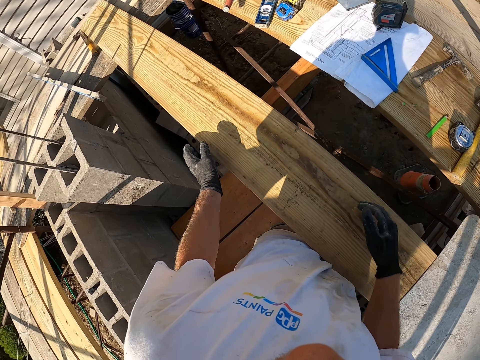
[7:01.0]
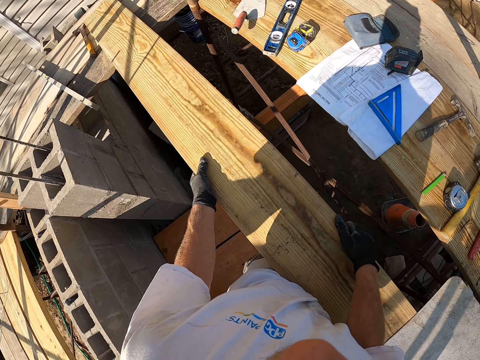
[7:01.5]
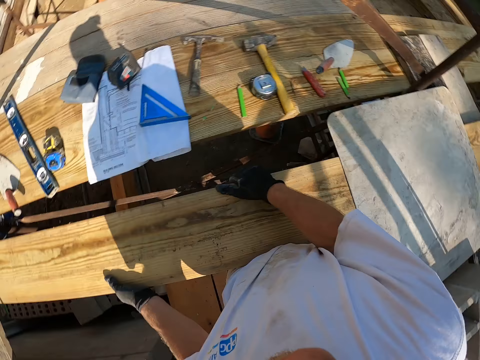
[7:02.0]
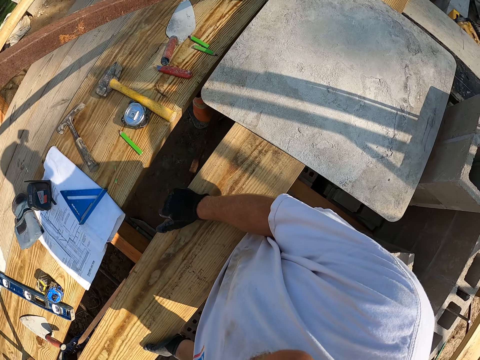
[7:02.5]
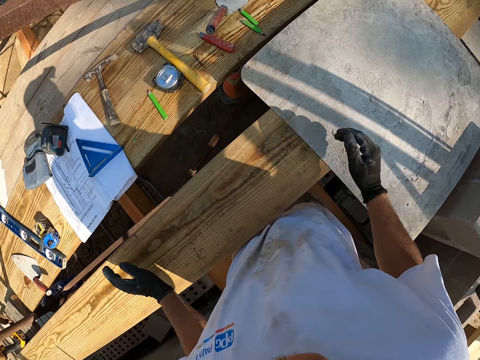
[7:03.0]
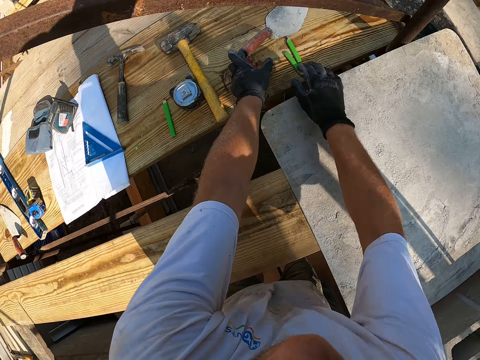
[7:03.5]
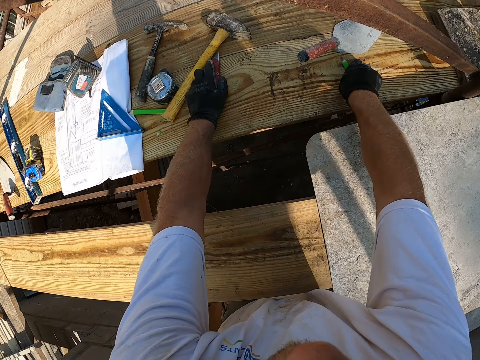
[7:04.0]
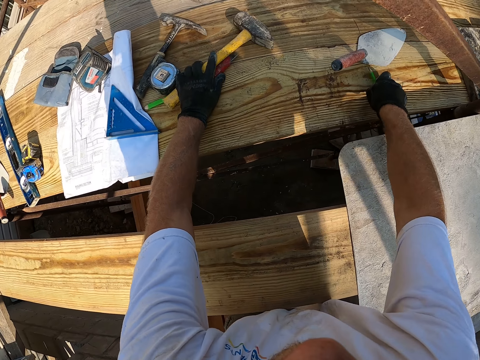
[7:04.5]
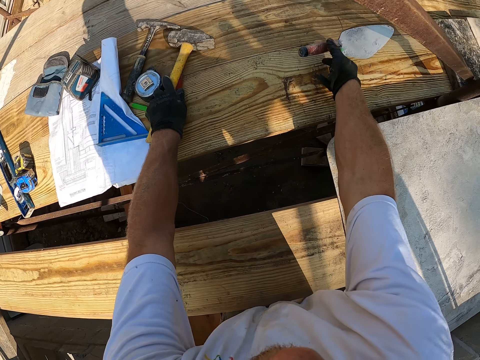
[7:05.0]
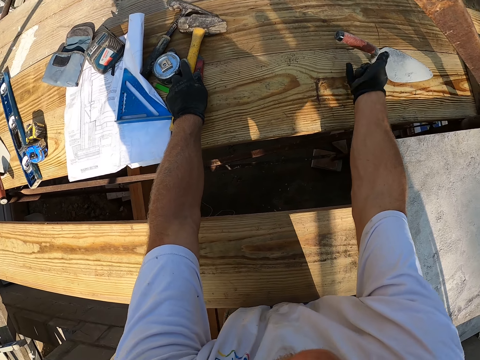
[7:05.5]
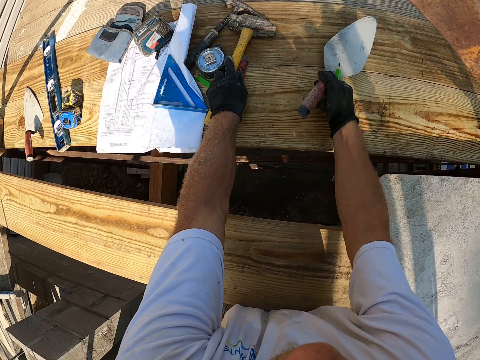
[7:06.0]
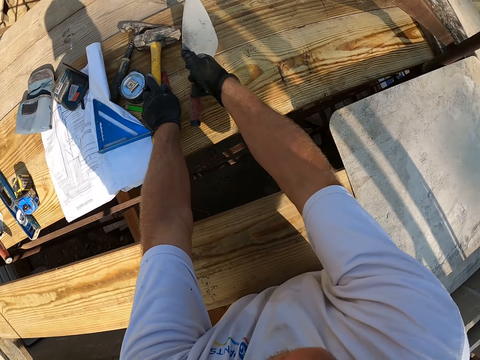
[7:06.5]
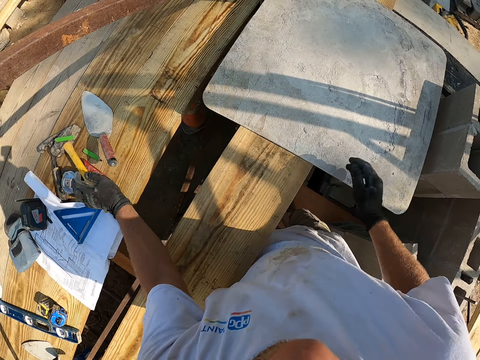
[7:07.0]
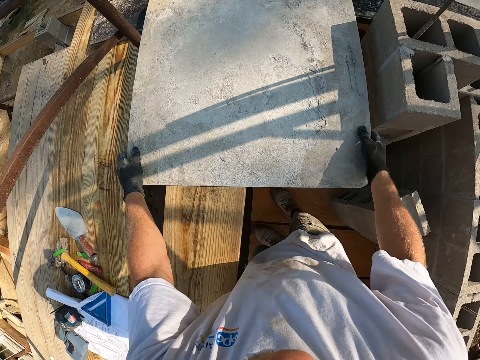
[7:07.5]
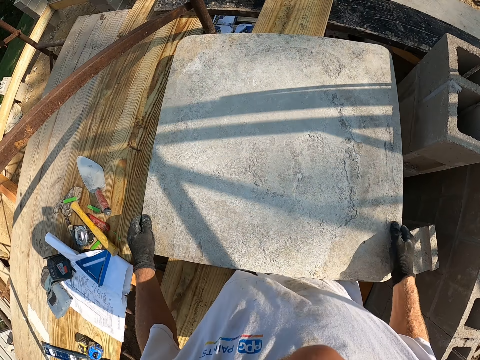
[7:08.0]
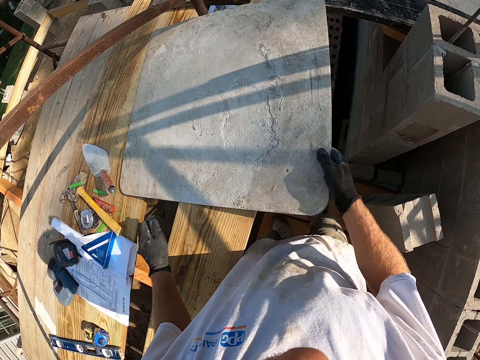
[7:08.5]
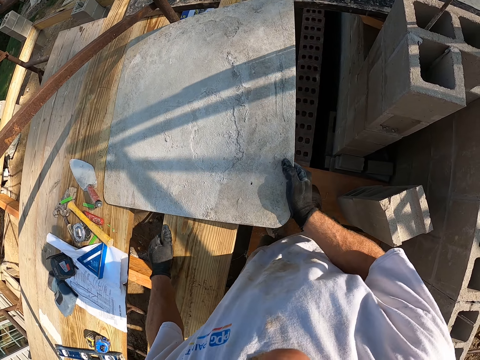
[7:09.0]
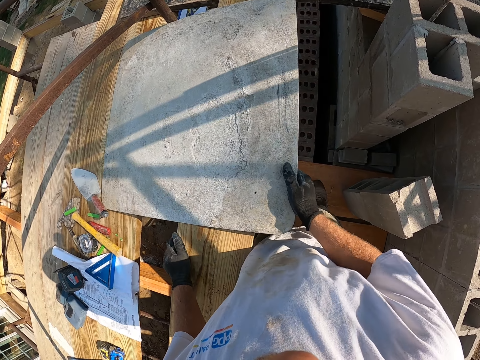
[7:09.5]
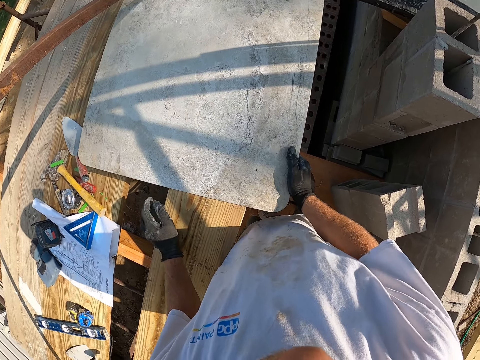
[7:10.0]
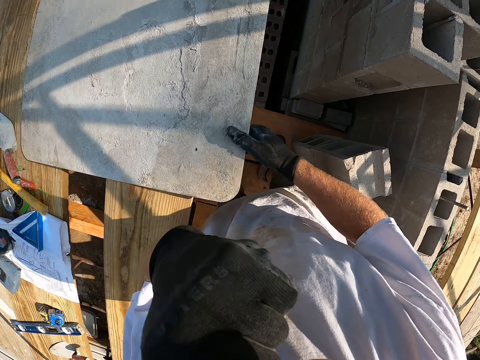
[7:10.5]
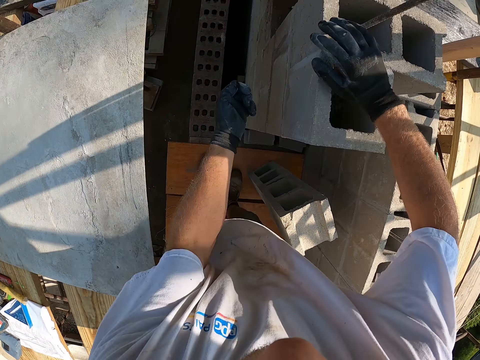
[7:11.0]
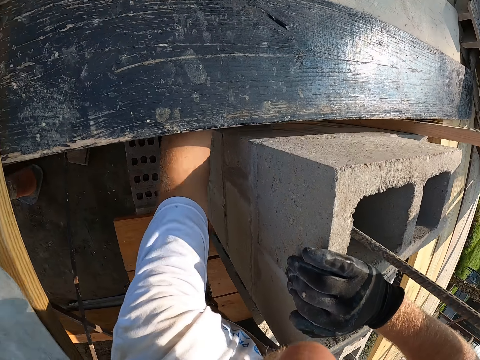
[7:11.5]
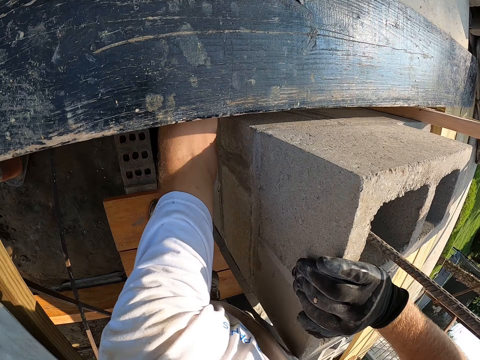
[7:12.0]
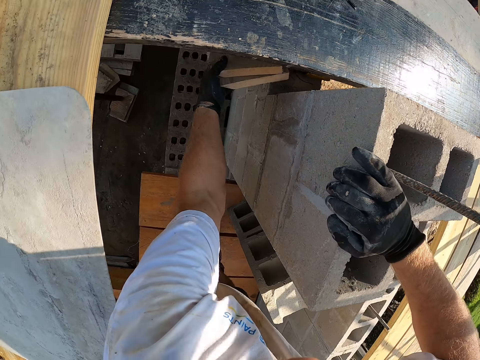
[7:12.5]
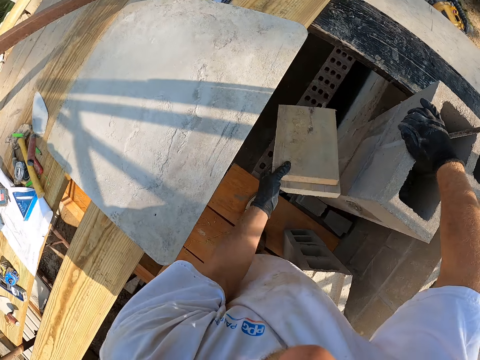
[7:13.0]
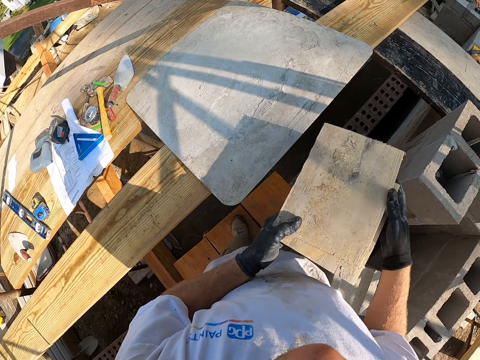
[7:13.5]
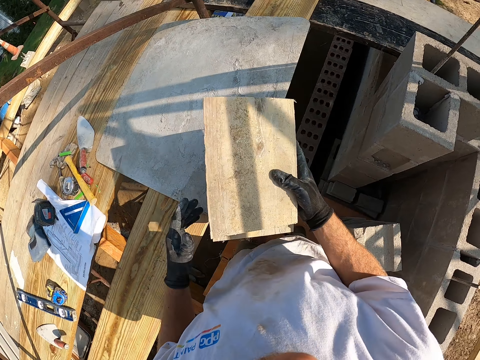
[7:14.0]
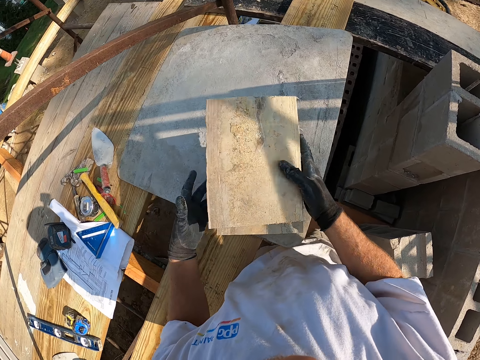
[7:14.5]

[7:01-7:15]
The camera wearer pushes the lumber. They adjust a pocket knife on the wood. They push the hammer aside. They pick up a pencil on the wood. They adjust a trowel sideways. They push the trowel and the pencil aside. They drop the pencil on the wood. They adjust the bicycle sign on the wood. They place the board on the lumber. They pick up the wood from the wall.

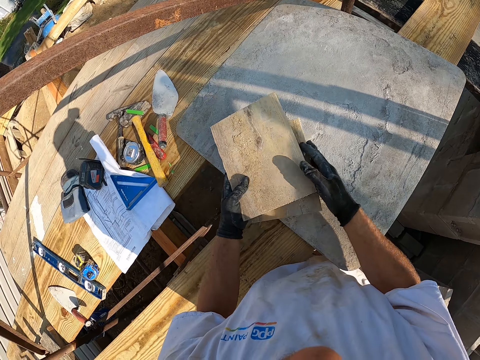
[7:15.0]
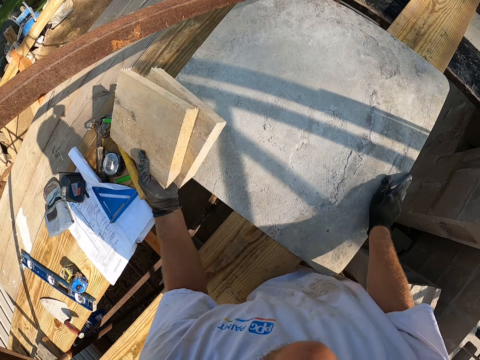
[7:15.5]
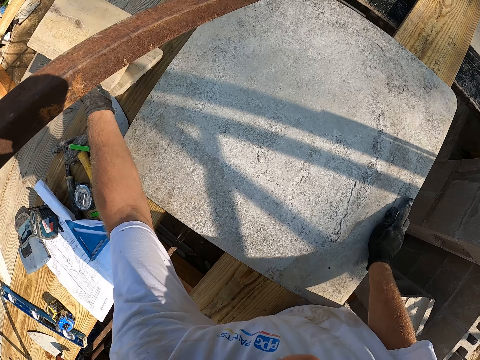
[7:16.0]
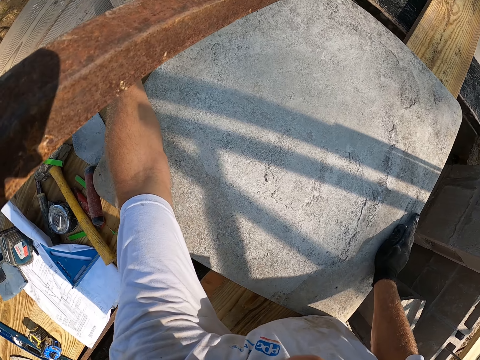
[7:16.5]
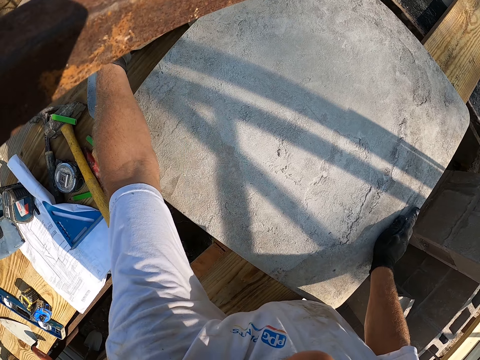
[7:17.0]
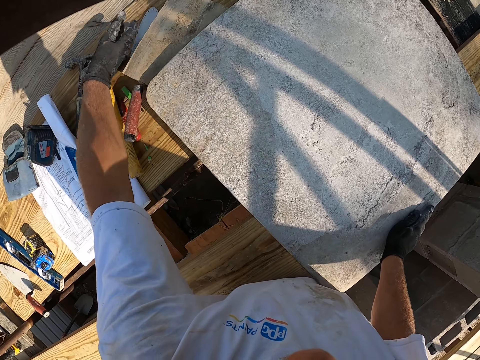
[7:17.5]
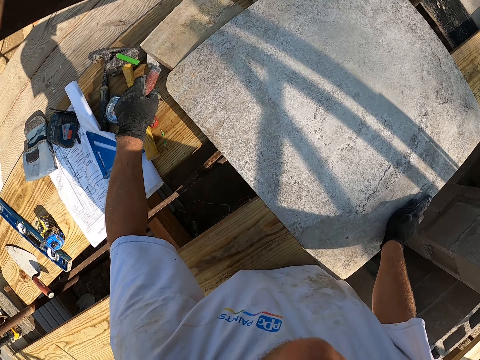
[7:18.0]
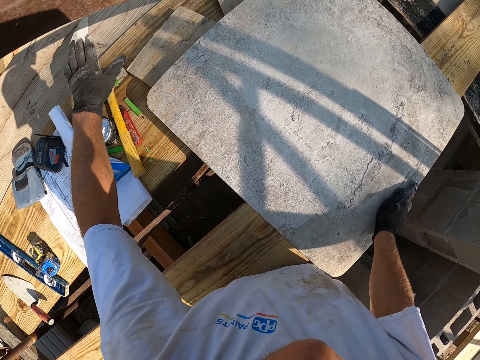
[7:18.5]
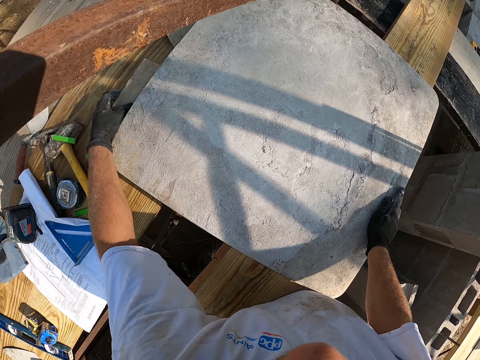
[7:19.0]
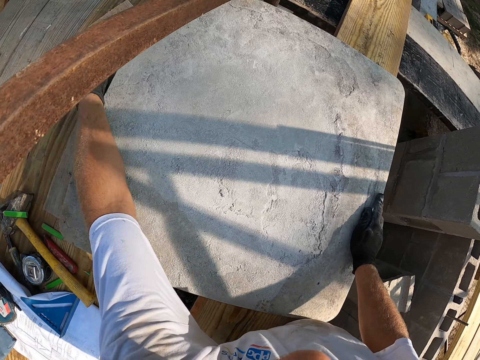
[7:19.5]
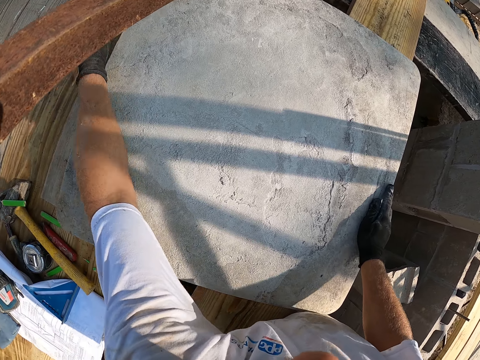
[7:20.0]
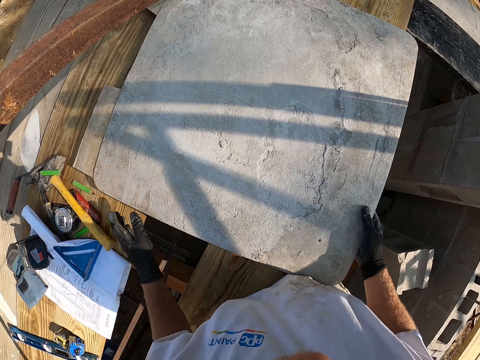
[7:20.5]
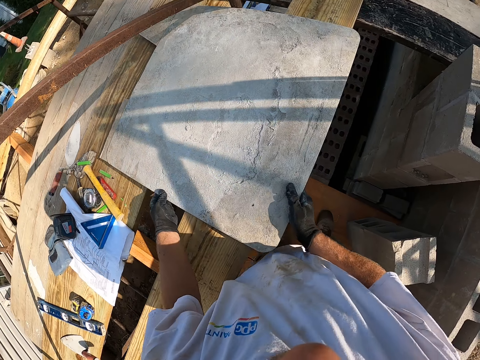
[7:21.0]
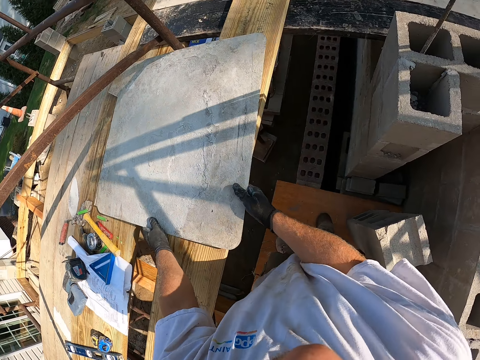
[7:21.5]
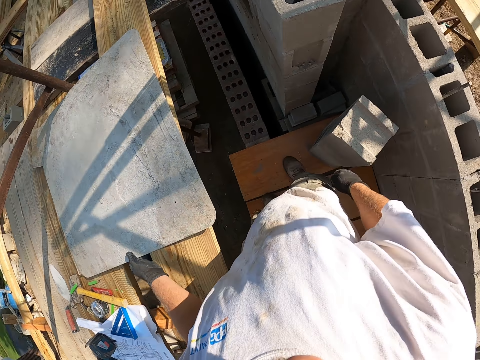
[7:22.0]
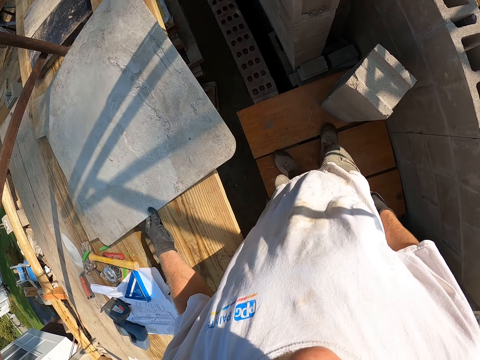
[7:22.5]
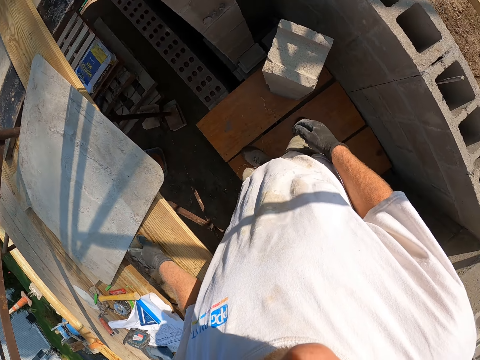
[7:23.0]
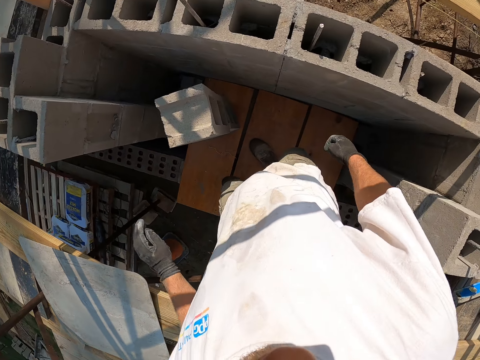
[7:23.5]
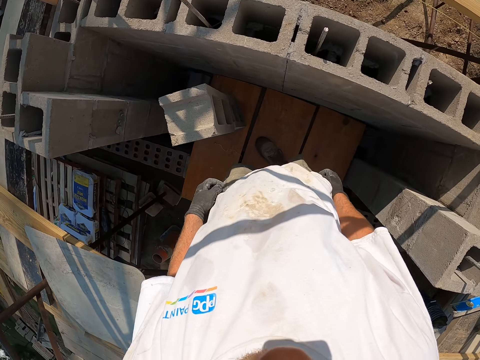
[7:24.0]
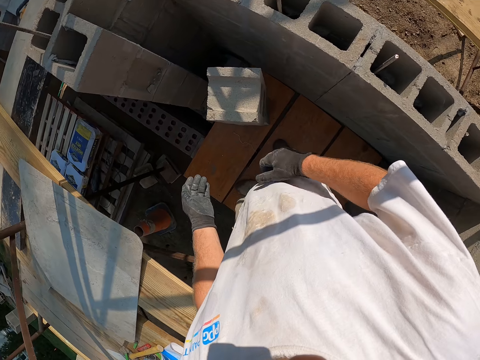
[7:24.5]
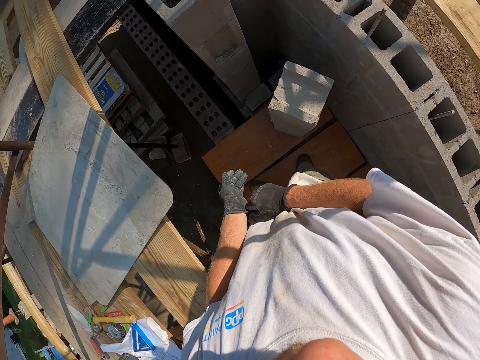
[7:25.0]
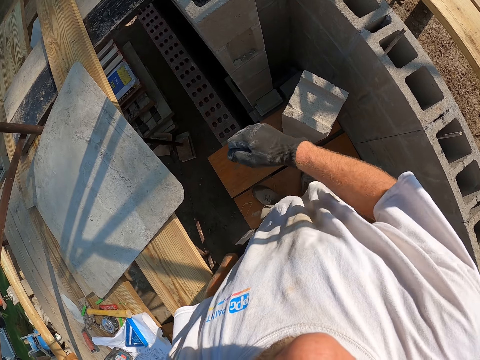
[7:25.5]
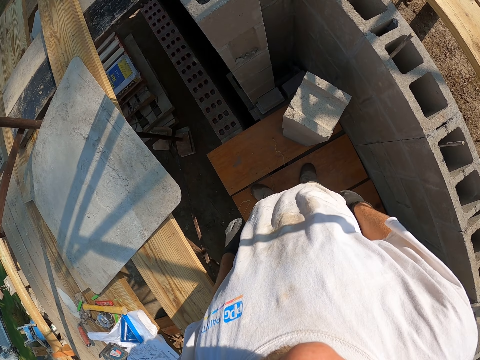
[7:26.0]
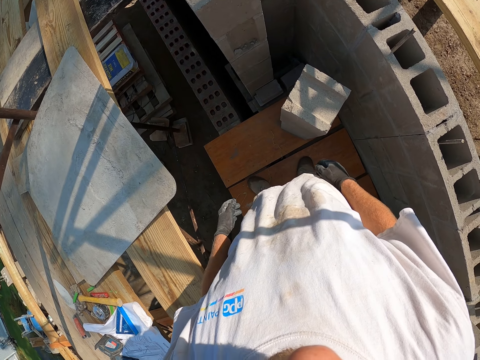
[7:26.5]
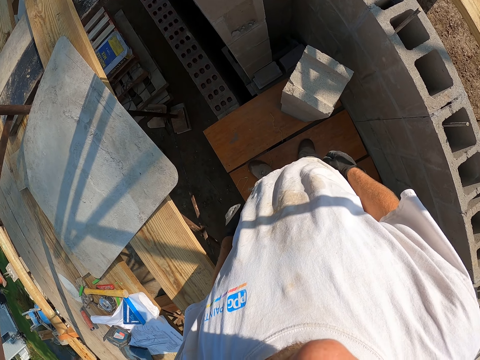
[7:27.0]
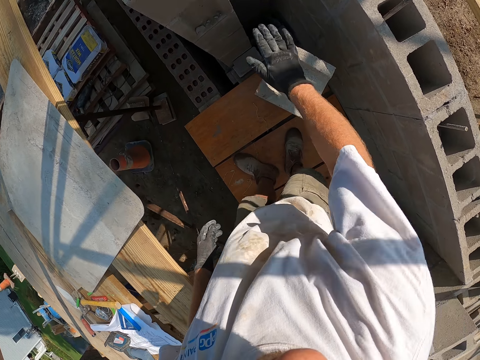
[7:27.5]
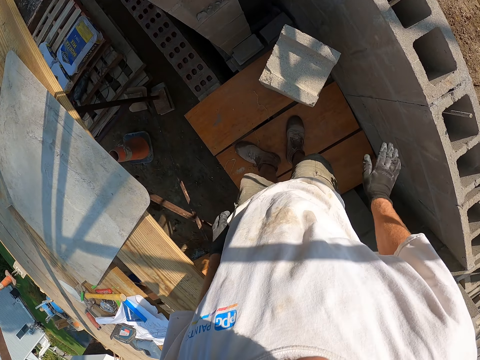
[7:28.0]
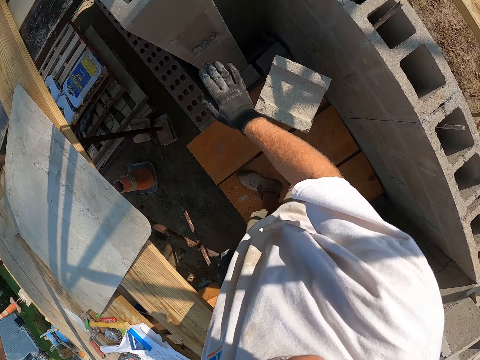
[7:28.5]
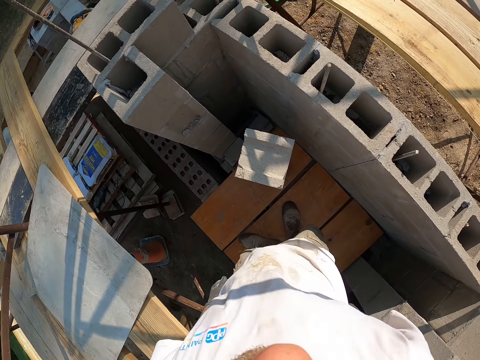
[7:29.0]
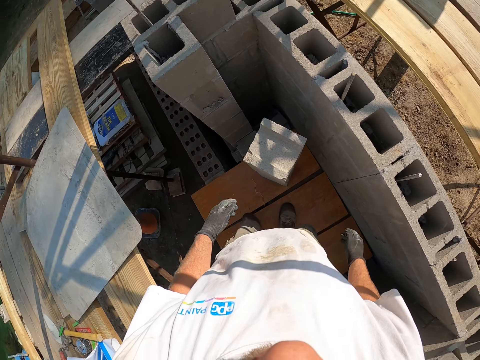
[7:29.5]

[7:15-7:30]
The camera wearer places the wood on the lumber under the board. He adjusts the trowel again. He dusts a block. He looks around. He adjusts his gloves. He wipes the brick.
